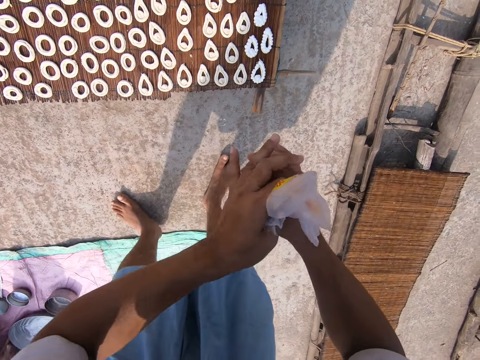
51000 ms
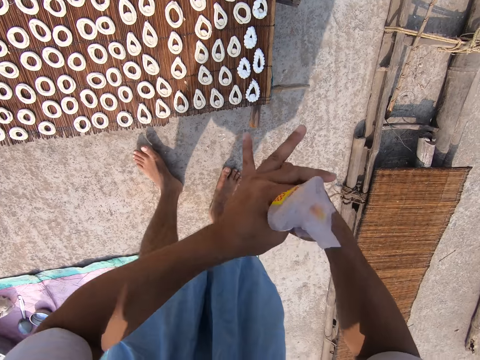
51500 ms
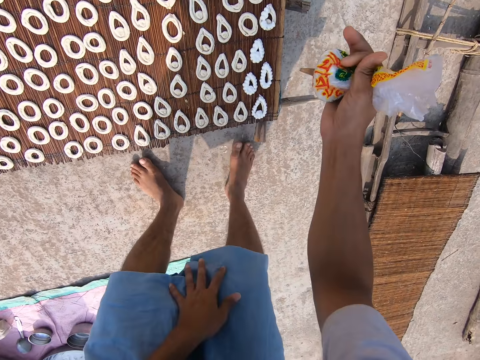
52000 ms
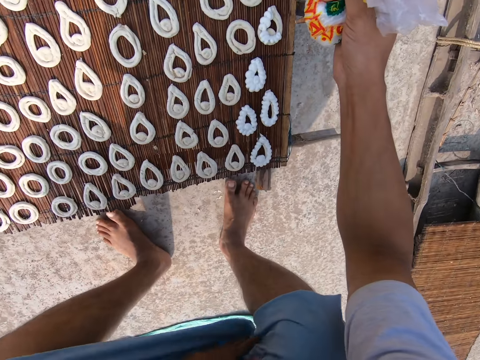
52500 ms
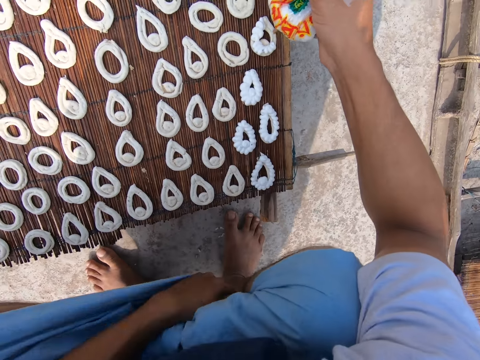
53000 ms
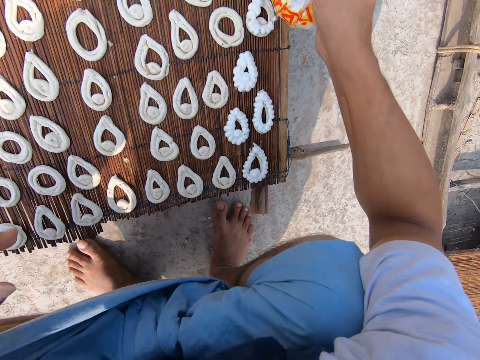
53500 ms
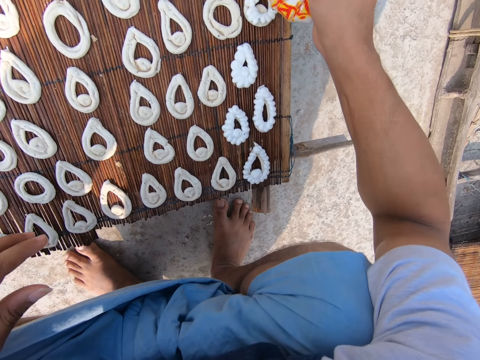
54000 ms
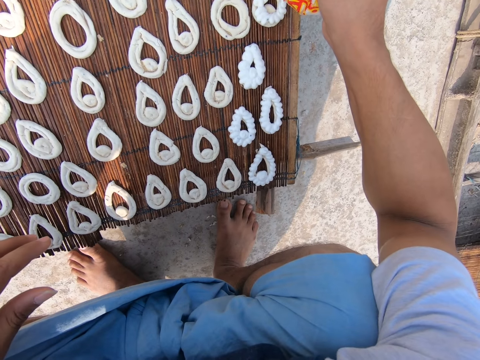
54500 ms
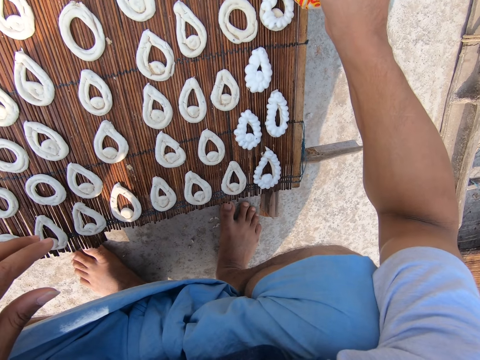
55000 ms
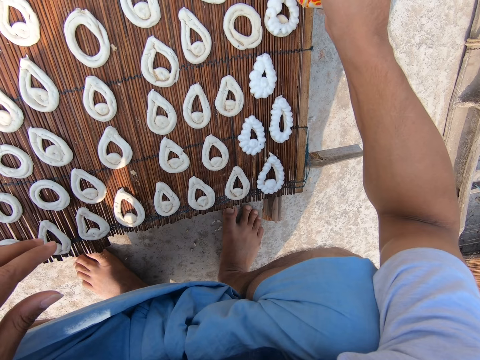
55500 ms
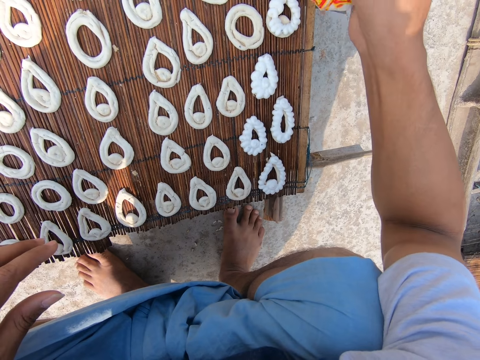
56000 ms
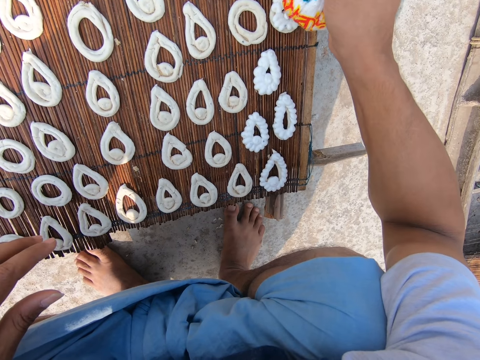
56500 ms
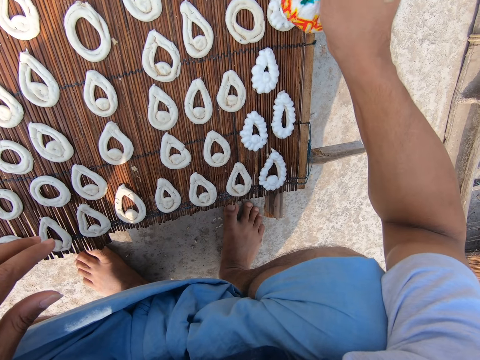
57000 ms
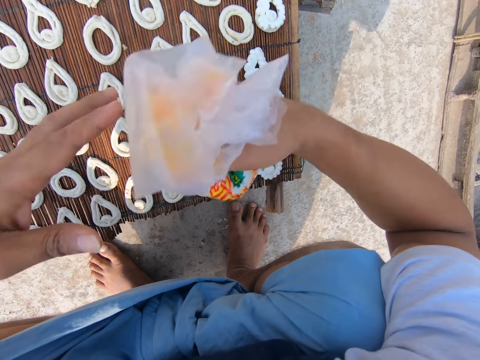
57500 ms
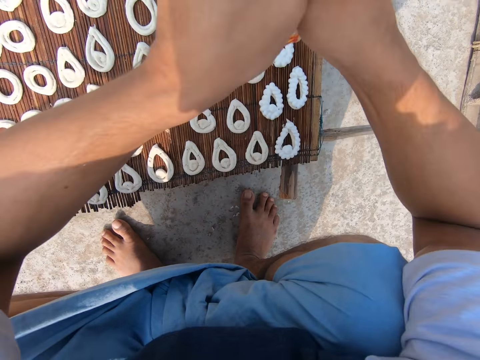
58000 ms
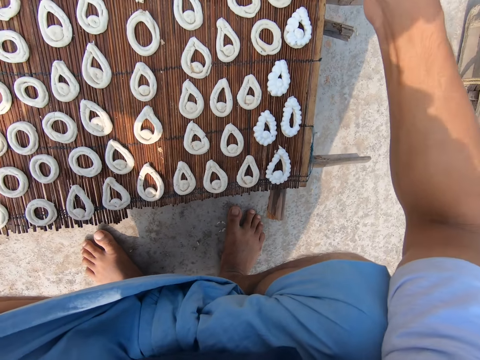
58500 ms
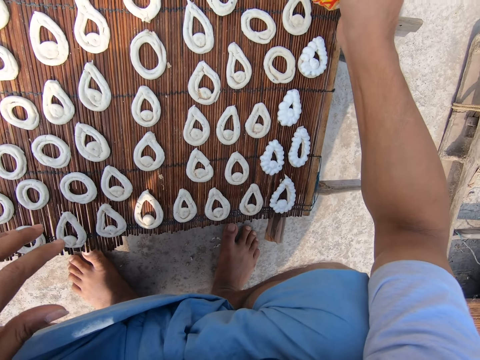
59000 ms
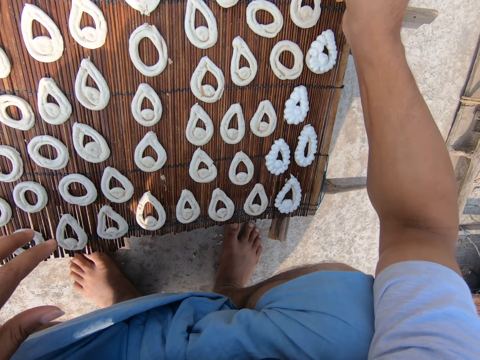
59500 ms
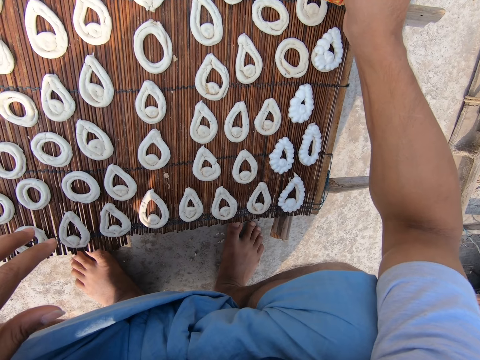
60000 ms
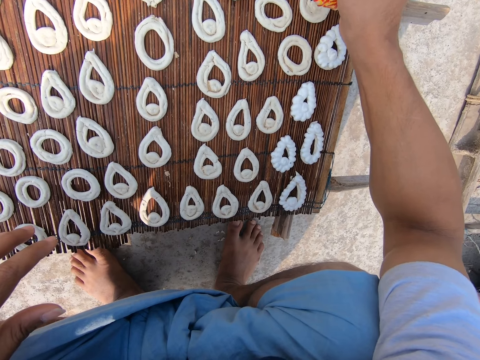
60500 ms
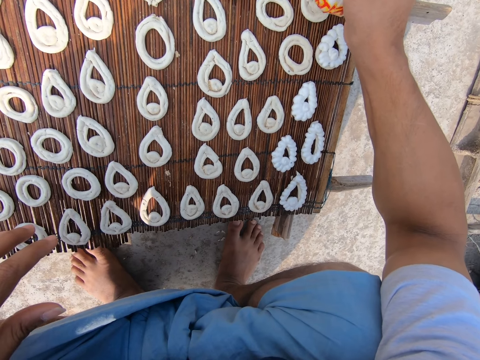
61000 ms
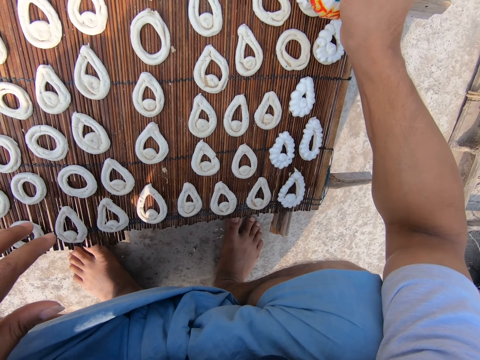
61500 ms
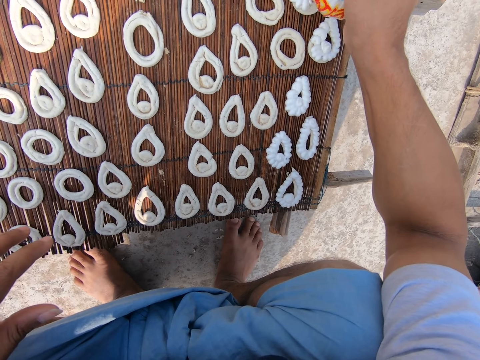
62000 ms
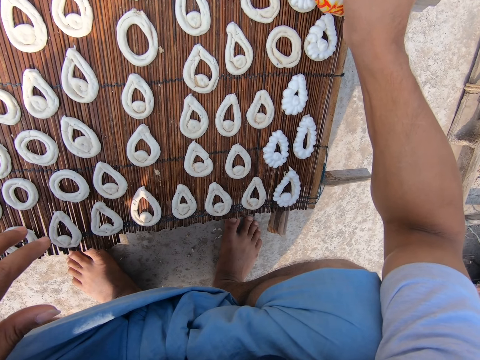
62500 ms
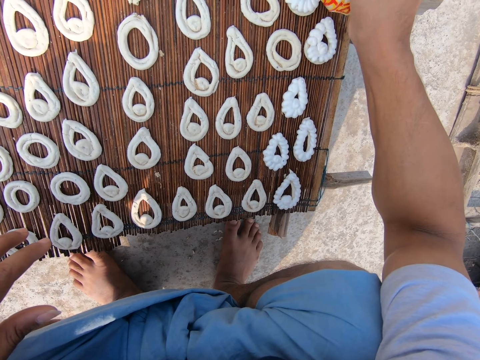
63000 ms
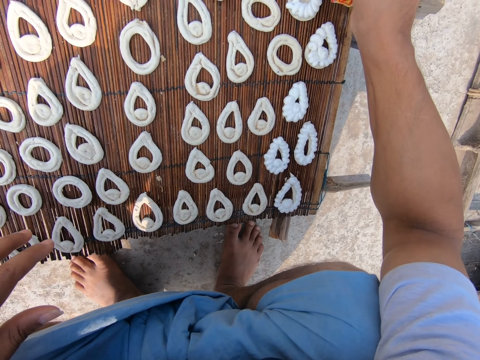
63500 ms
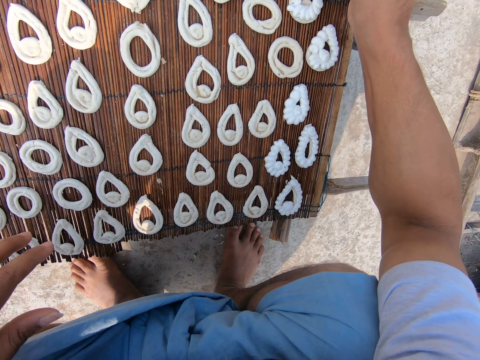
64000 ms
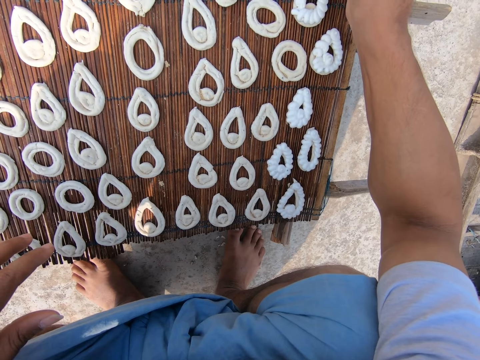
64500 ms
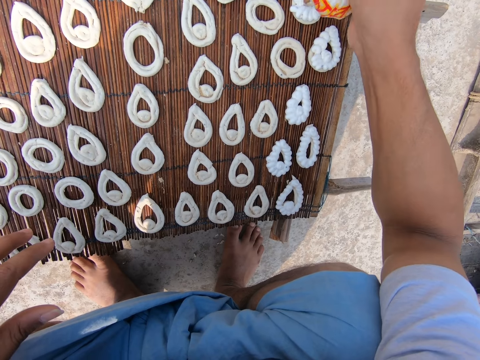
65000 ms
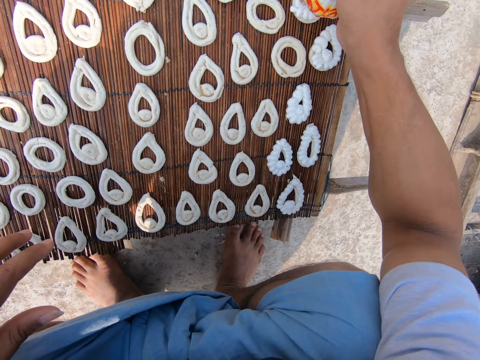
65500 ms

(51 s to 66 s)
The camera wearer walks around, squats around, holds a cloth and releases the cloth. He squeezes icing on the mat with the bag of icing in his right hand. He tightens the bag of icing with his hands. He squeezes icing on the mat with the bag of icing in his right hand. The woman converses with another woman.

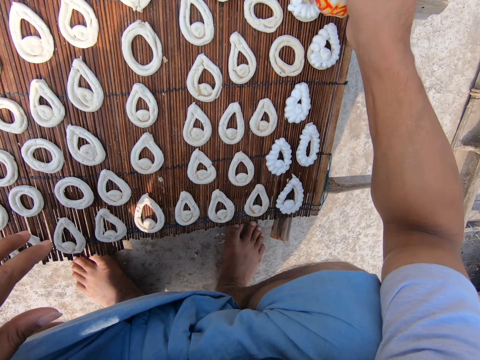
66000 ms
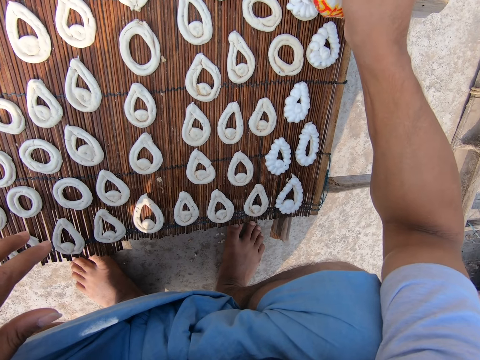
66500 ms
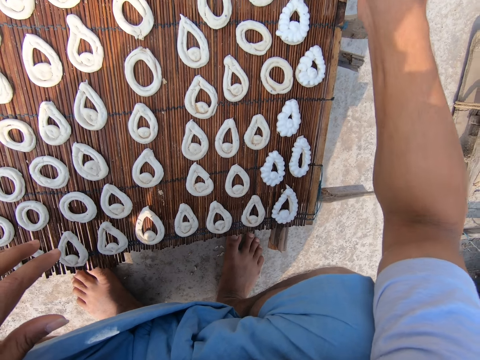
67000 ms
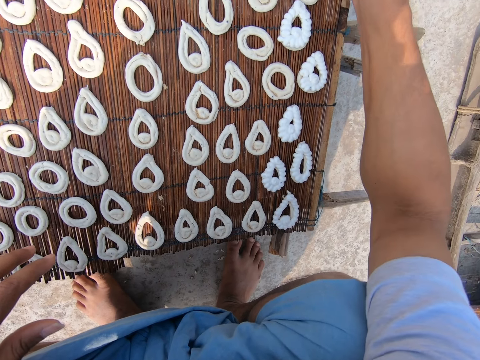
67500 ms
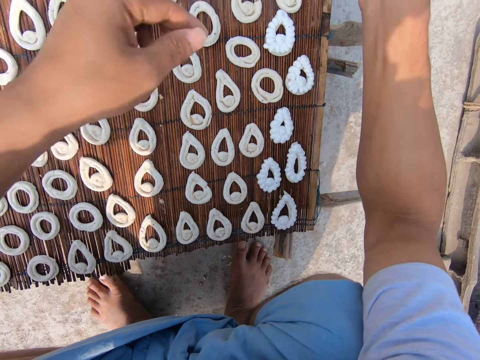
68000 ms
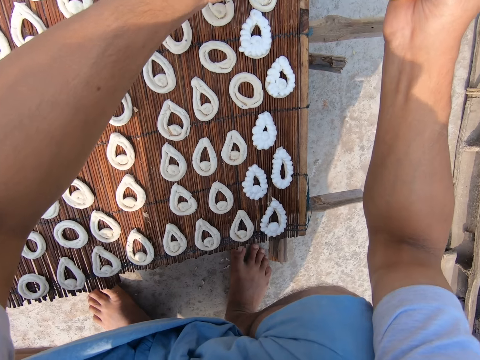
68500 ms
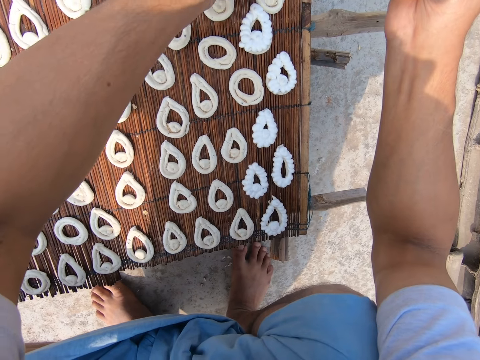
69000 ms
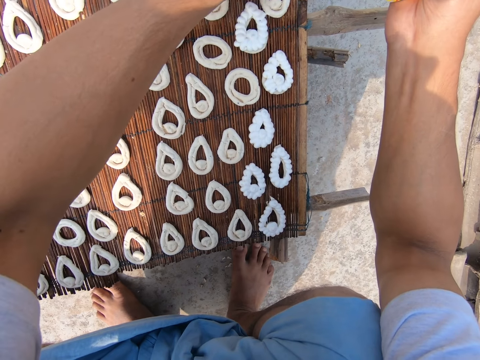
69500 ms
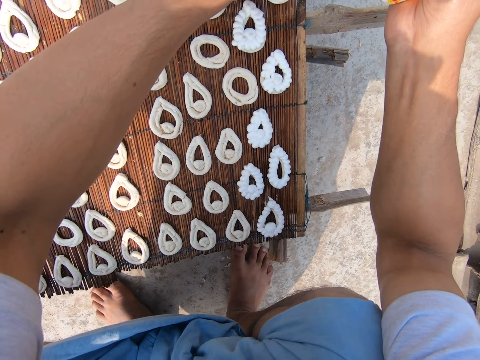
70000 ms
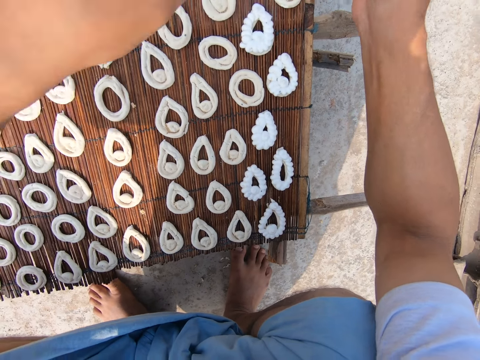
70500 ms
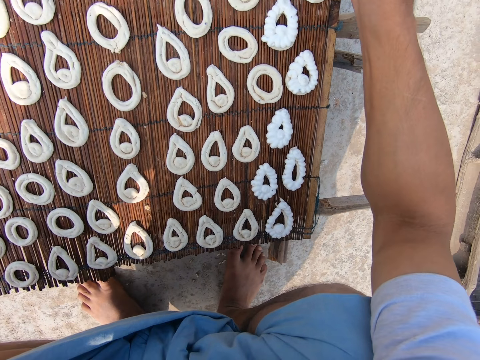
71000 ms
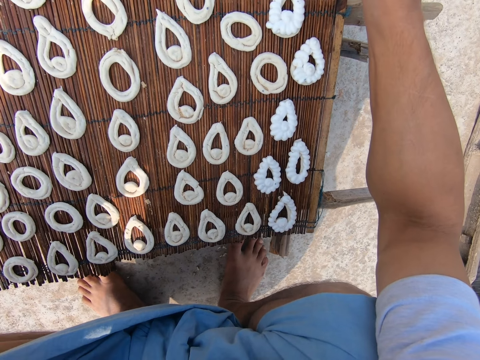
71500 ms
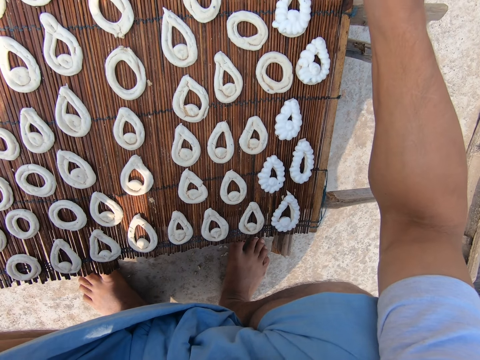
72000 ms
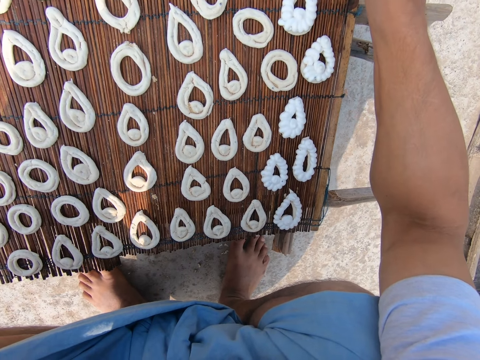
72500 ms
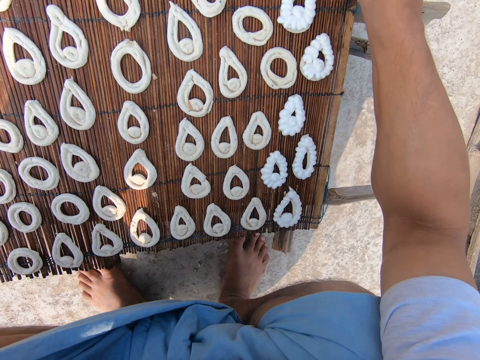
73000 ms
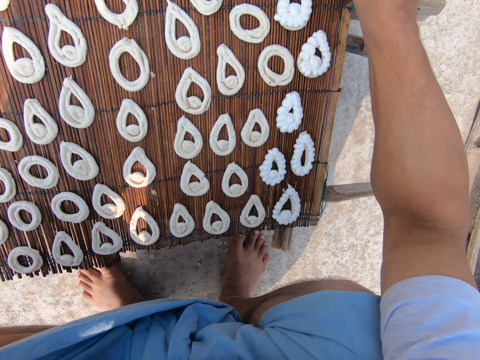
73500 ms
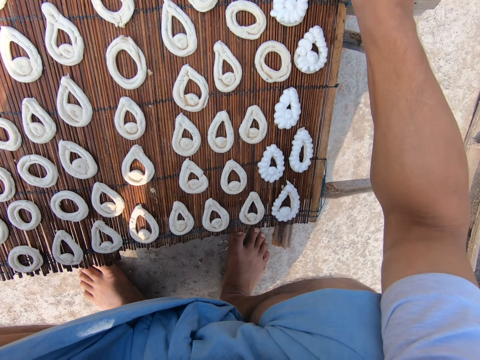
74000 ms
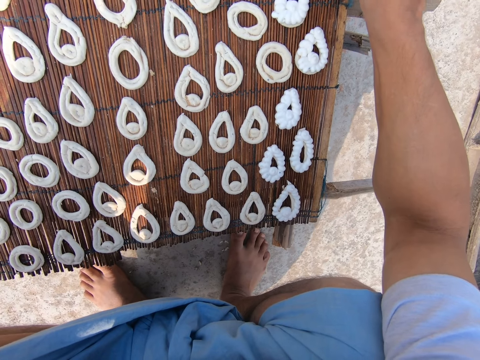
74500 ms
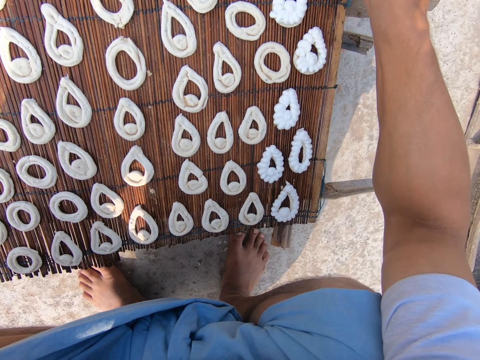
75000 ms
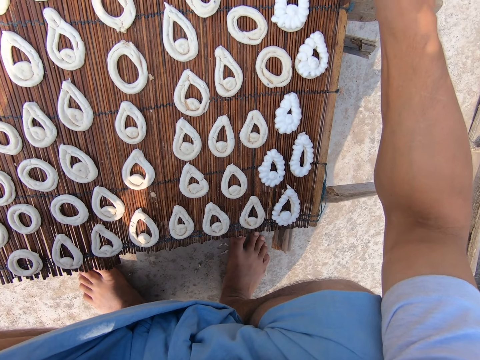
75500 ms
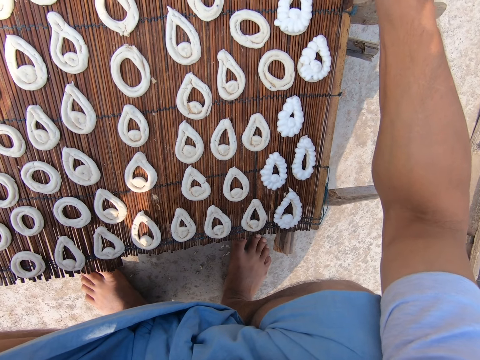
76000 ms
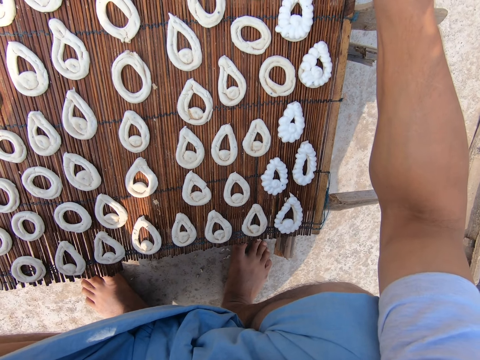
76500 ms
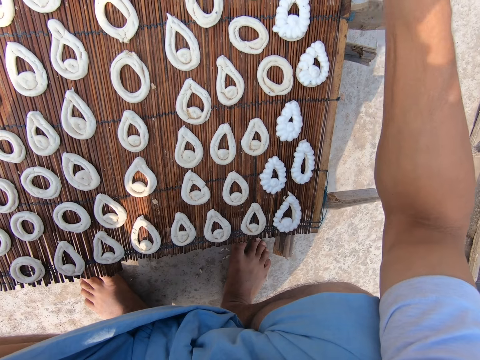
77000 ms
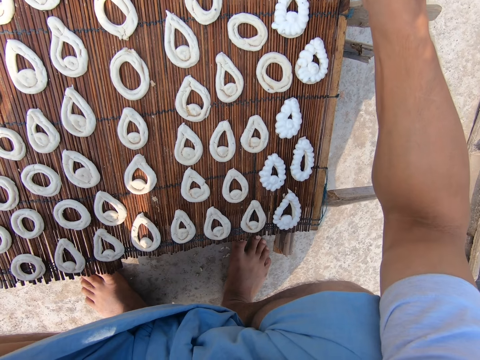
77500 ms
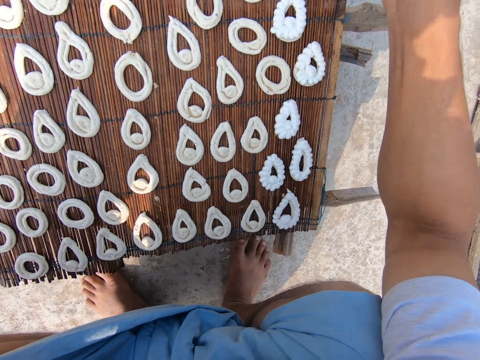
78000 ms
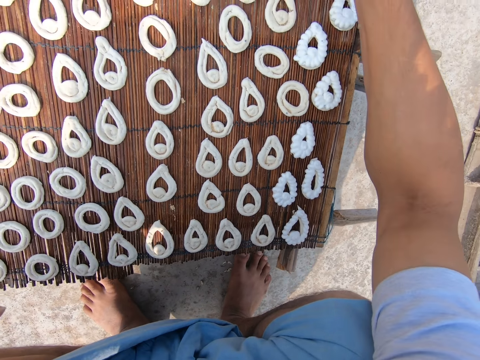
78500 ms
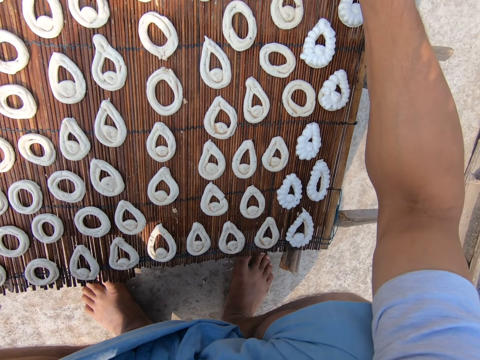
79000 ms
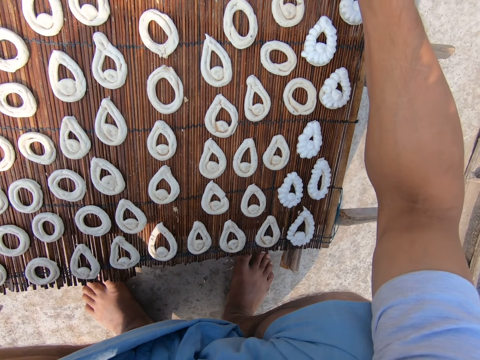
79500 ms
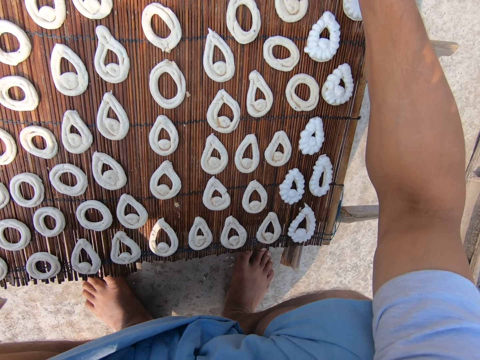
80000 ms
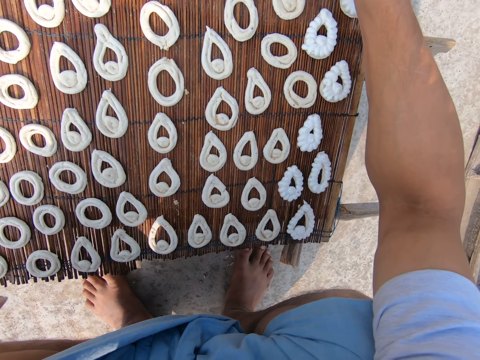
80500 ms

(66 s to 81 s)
The camera wearer moves craft cream on the mat. They squeeze craft cream from the piping bag.
